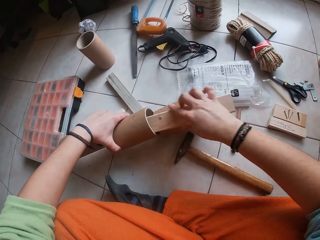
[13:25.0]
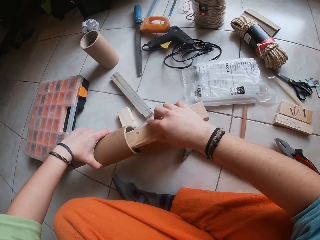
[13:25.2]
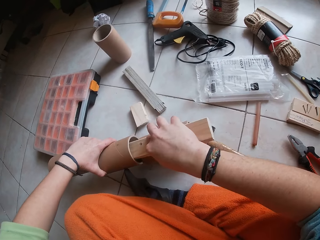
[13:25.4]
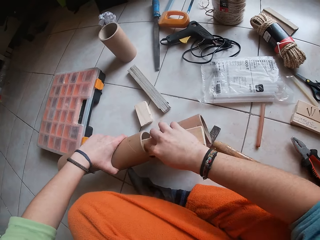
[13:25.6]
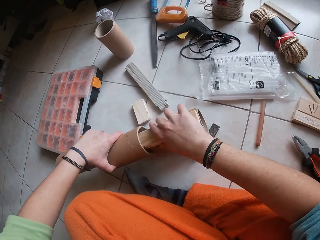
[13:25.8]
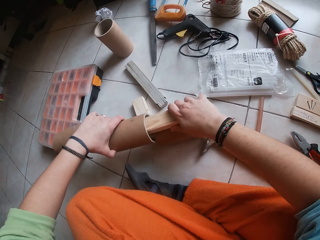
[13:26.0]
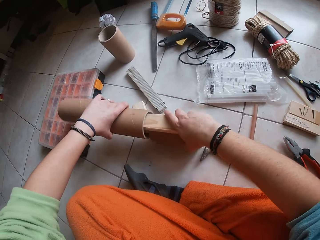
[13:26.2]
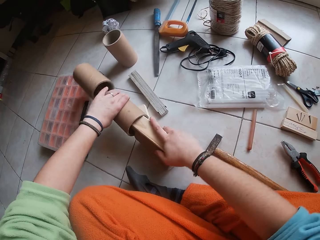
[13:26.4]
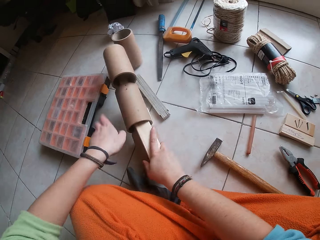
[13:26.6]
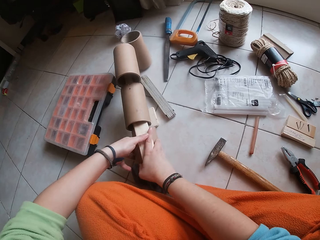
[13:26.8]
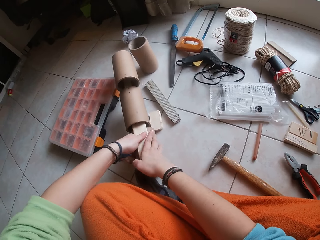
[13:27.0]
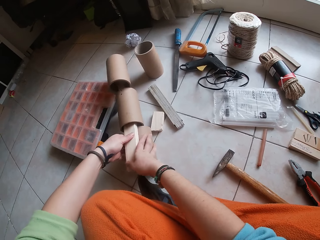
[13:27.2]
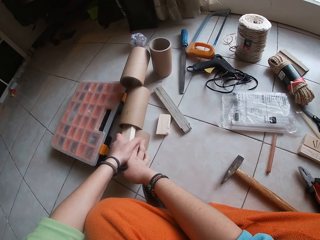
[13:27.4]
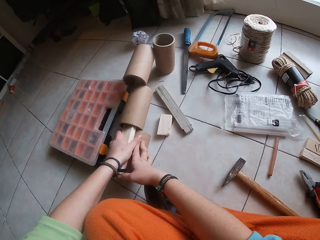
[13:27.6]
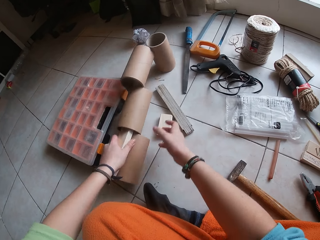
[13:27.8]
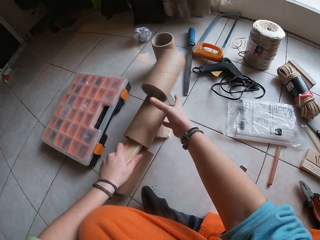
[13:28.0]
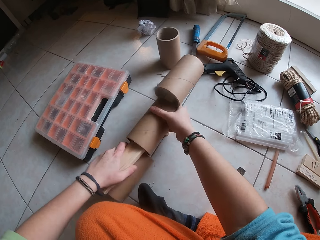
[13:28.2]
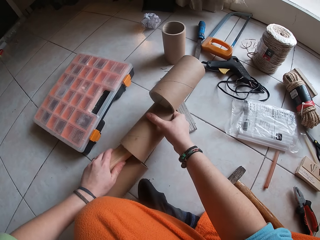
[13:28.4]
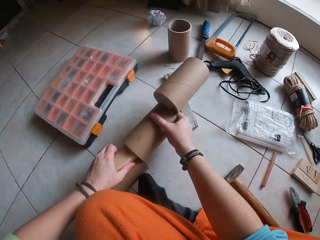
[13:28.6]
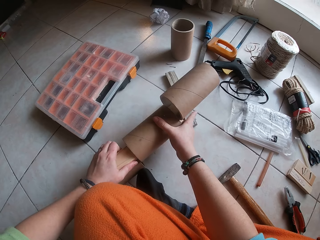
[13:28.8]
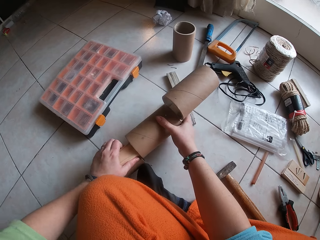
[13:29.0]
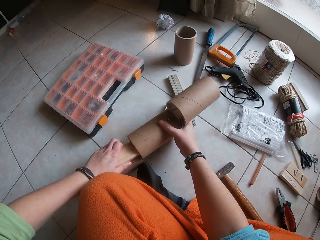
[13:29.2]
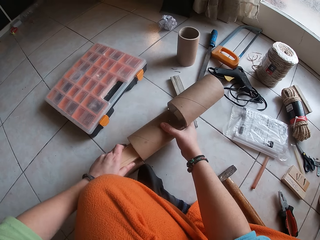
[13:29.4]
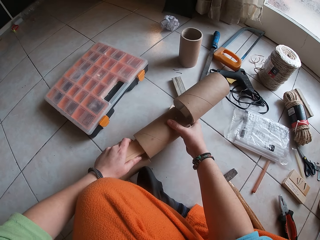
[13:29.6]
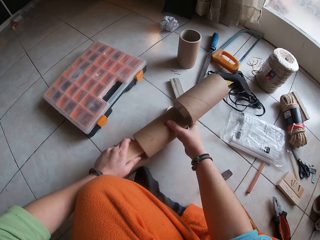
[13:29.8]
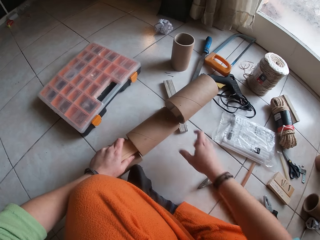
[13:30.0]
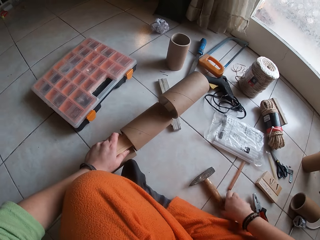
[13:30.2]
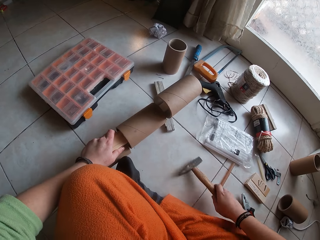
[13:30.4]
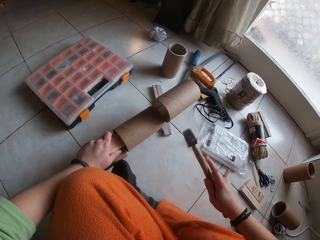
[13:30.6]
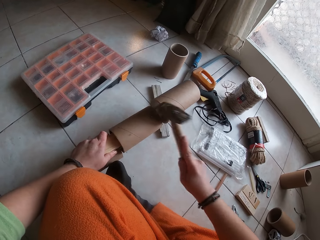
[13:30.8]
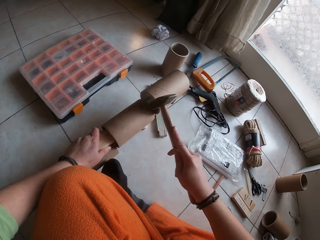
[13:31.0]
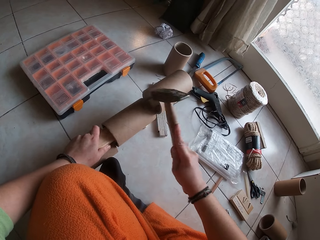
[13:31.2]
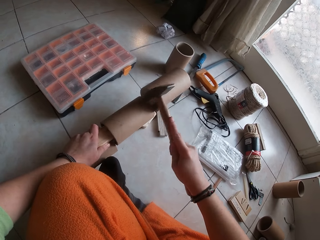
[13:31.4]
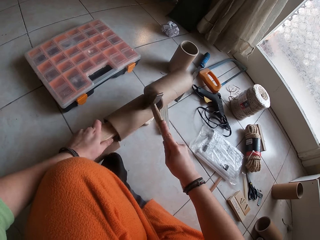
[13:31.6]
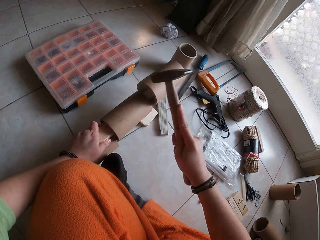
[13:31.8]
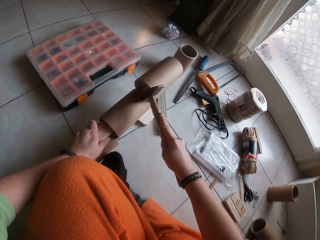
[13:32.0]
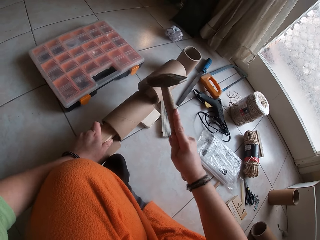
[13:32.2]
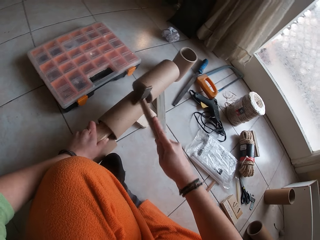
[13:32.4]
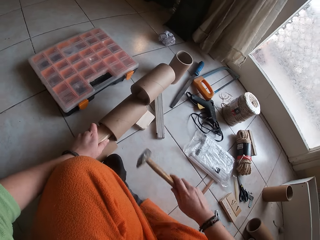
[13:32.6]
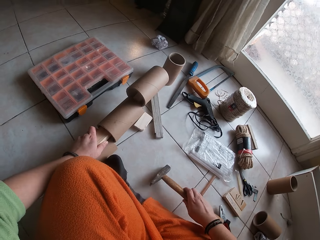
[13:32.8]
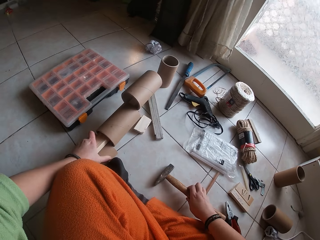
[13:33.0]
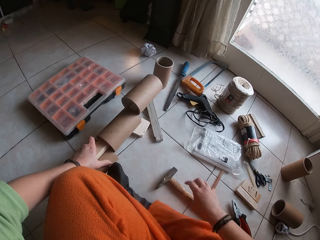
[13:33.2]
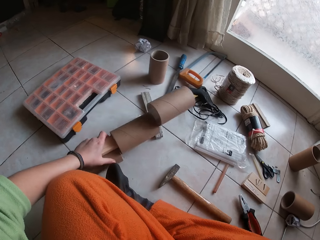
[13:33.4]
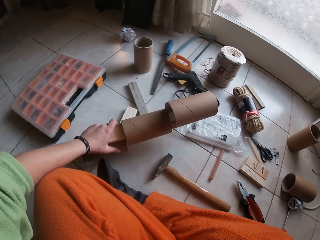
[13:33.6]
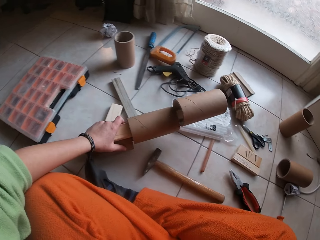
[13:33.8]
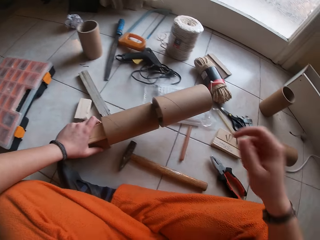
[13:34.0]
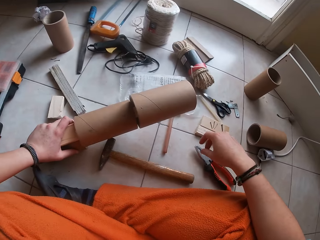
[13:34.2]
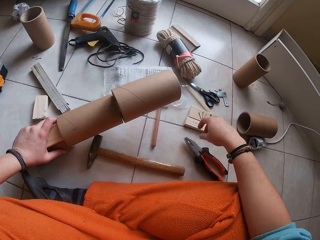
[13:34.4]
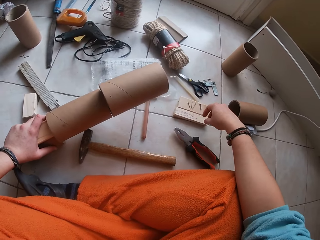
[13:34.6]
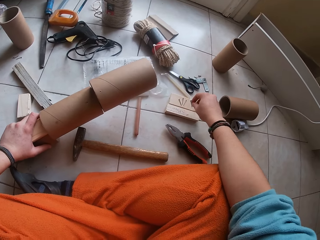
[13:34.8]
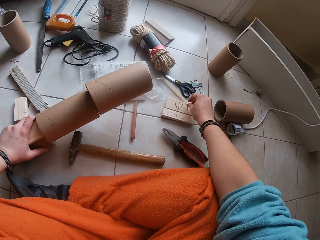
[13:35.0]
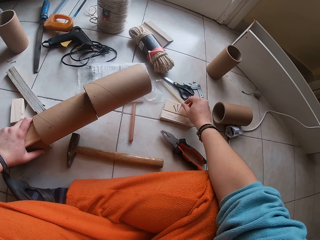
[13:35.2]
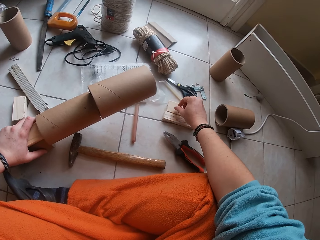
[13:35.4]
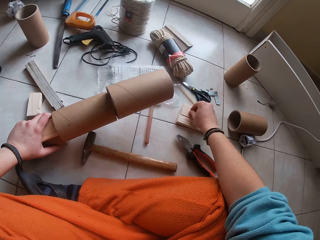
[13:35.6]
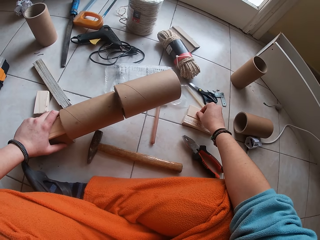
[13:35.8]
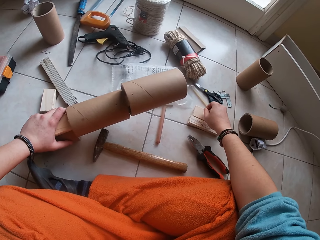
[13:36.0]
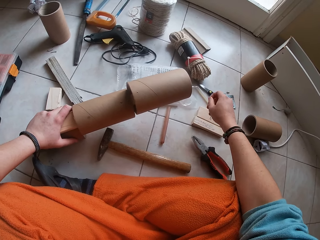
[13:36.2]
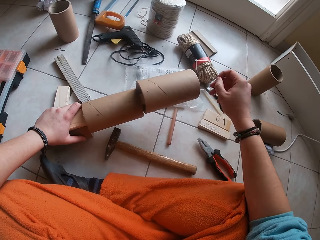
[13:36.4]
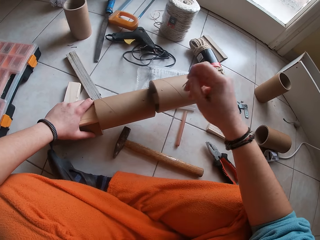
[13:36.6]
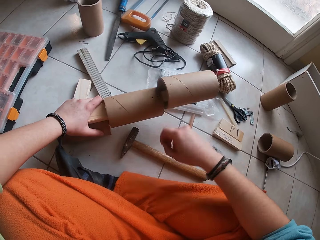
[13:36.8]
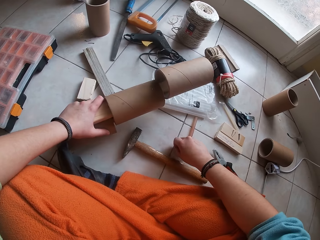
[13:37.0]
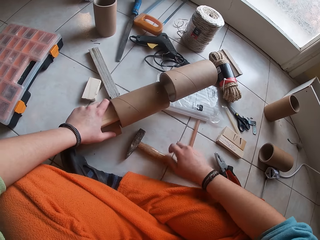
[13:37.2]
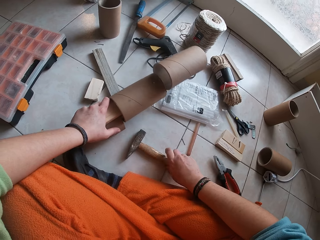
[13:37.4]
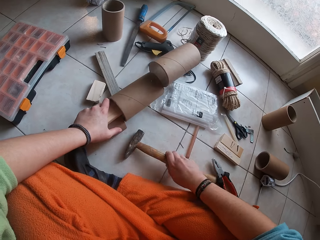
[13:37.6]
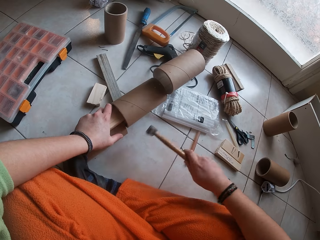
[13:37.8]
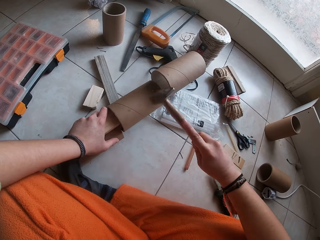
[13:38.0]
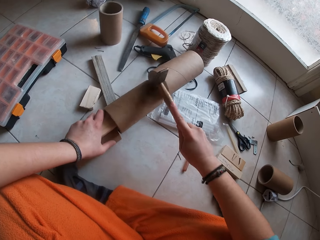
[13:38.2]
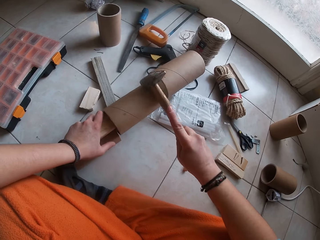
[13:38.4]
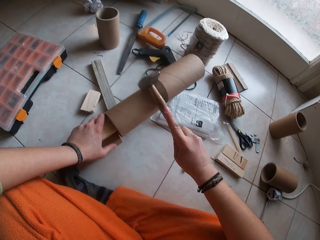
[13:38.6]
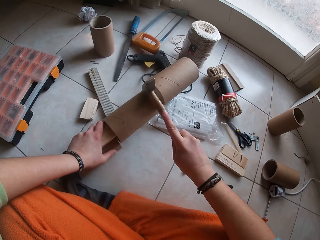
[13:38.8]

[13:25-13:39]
The camera wearer puts the plank in her right hand inside the cardboard tube craft. She places the cardboard tube craft on the floor with both hands. She turns the cardboard tube craft on the floor with both hands. She moves the craft on the floor. She picks the hammer from the floor with her right hand. She hits in the nail on the cardboard tube into the plank in the cardboard tube craft with the hammer. She drops the hammer on the floor. She moves the cardboard craft on the floor with her left hand. She picks a nail from a plank on the floor with her right hand. She drops the nail on the floor. She picks the hammer from the floor with her right hand. She hits in the nail on the cardboard tube into the plank in the cardboard tube craft with the hammer.

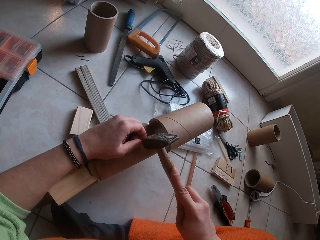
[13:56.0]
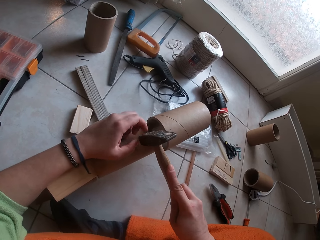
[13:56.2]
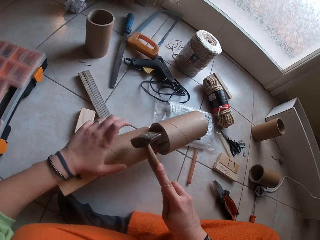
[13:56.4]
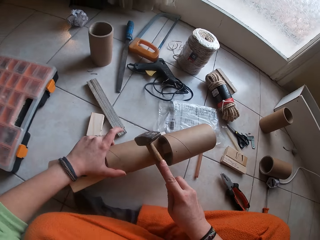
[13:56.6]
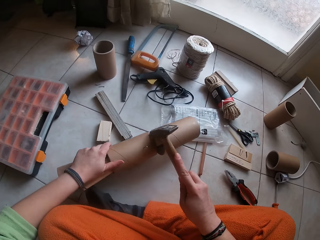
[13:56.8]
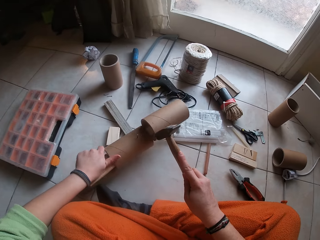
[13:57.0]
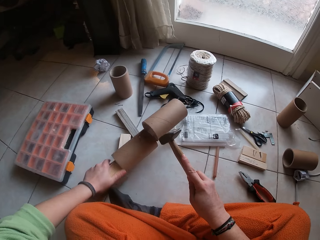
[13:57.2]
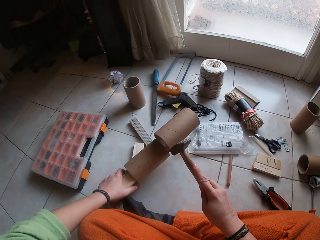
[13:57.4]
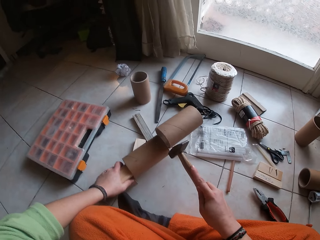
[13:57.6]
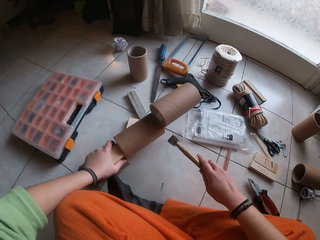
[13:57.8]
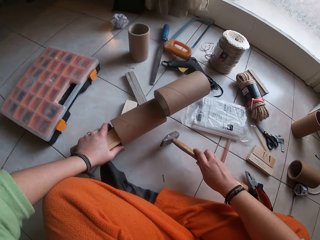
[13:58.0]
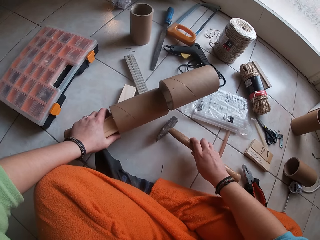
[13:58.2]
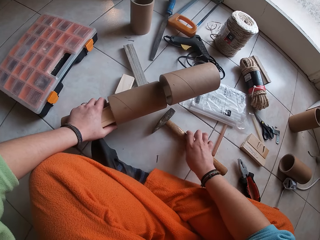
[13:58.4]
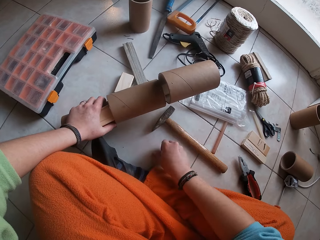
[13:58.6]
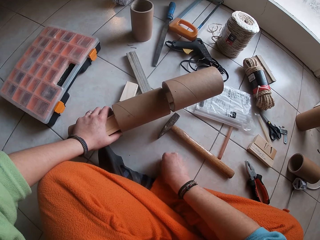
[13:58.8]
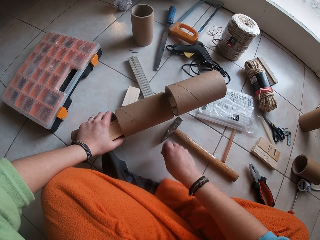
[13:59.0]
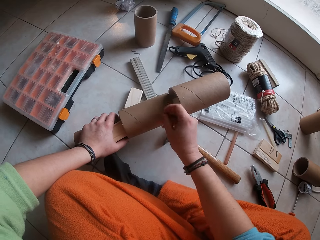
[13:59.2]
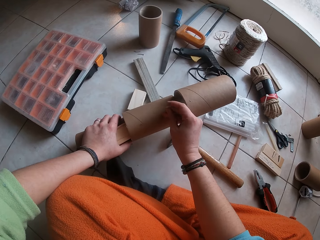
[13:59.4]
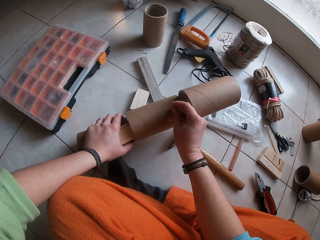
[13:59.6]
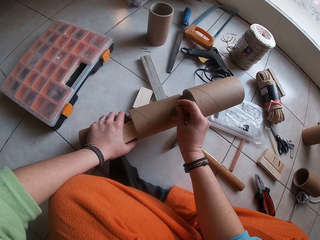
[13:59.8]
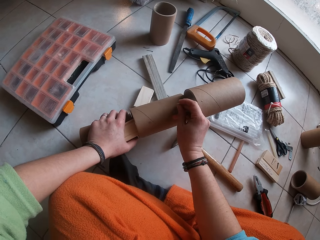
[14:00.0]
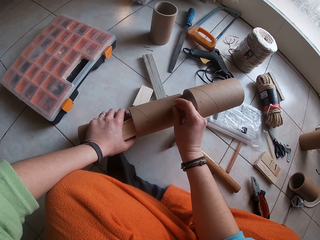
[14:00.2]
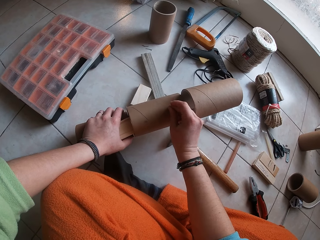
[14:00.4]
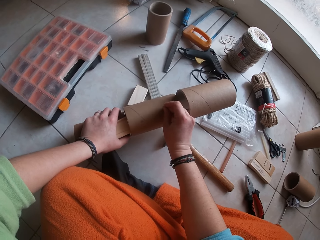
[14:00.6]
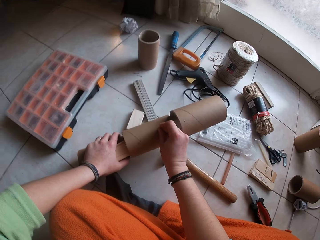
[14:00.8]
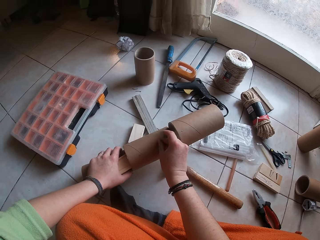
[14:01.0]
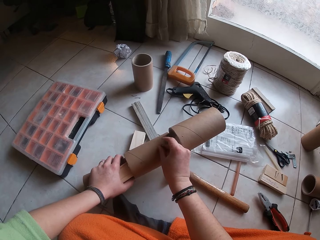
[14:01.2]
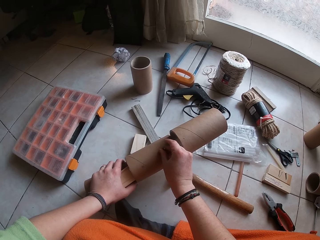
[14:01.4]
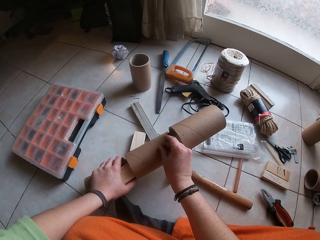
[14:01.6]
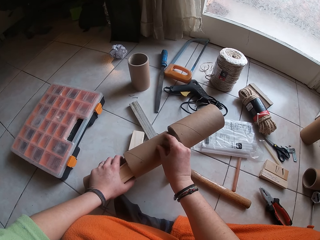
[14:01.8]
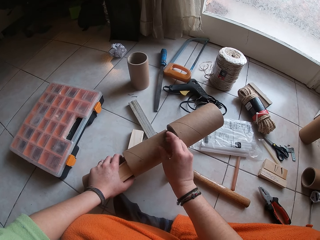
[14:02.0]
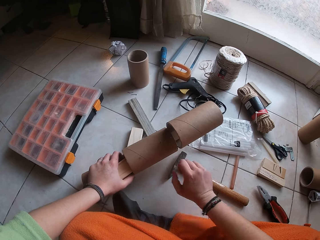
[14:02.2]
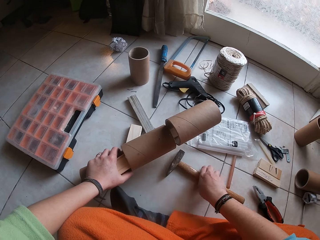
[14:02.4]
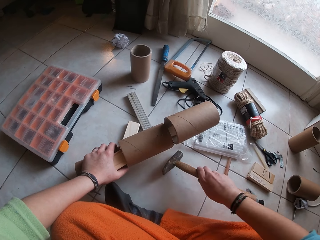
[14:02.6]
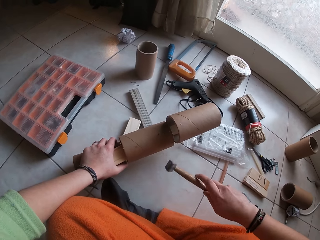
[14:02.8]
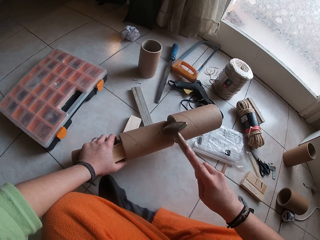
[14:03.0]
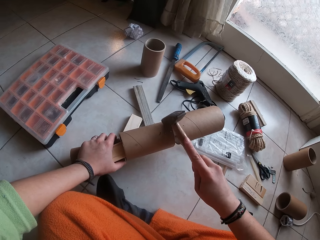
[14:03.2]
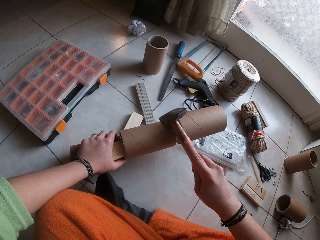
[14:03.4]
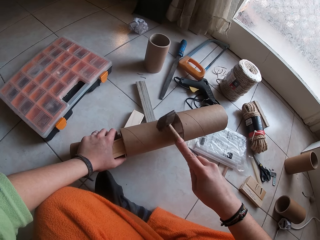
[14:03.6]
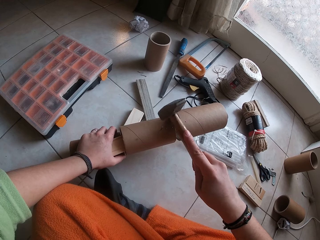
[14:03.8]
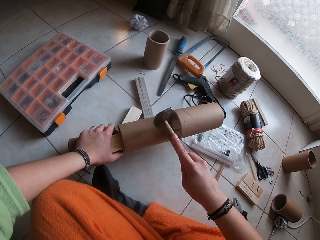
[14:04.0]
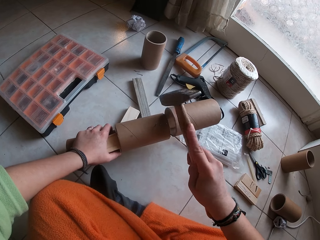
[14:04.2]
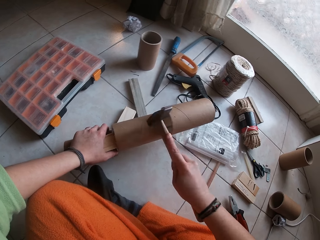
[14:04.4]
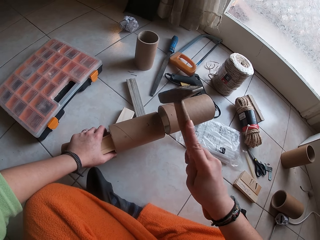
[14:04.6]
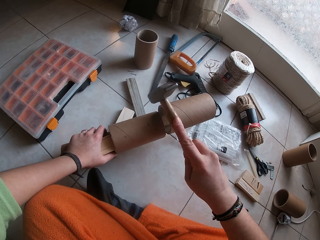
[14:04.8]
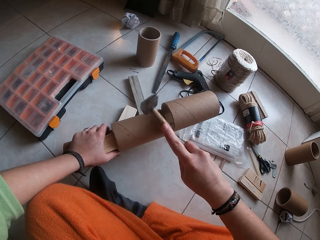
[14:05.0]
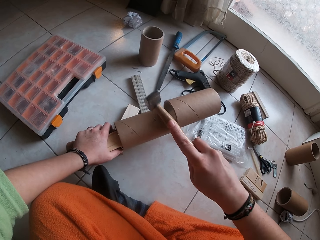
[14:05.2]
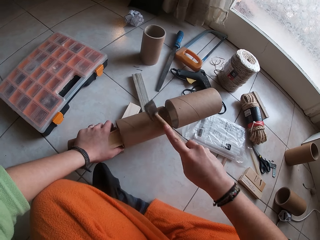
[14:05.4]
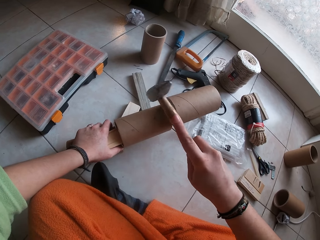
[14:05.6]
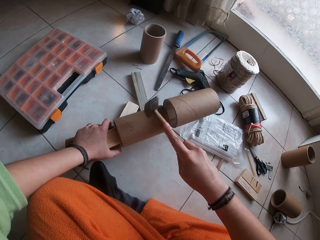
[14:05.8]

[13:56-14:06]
The camera wearer holds the cardboard craft tube with her left hand. She drops the hammer in her right hand on the floor. She picks the nail on the floor with her right hand. She inserts the nail in her right hand in the cardboard craft tube. She picks the hammer on the floor with her right hand. She hits the nail in the cardboard craft tube with the hammer in her right hand.
